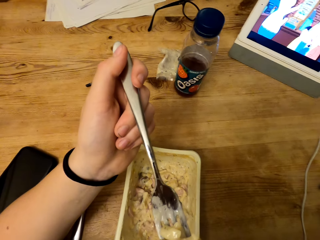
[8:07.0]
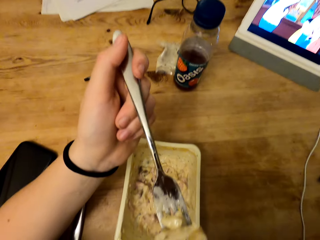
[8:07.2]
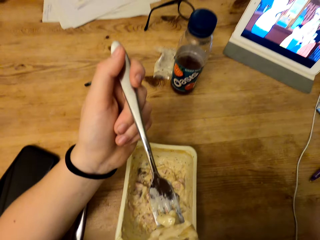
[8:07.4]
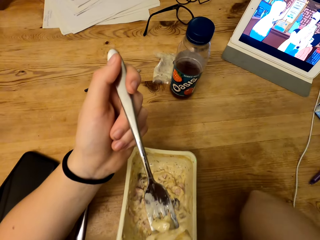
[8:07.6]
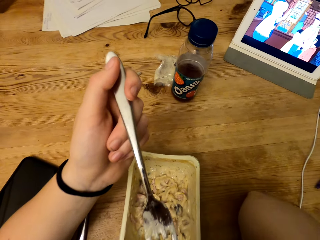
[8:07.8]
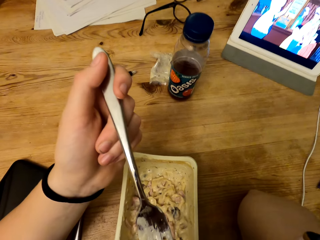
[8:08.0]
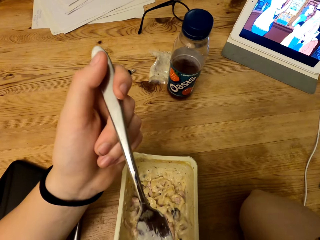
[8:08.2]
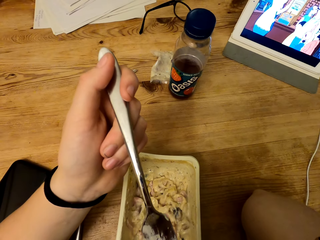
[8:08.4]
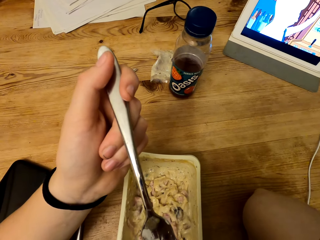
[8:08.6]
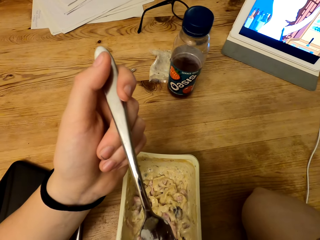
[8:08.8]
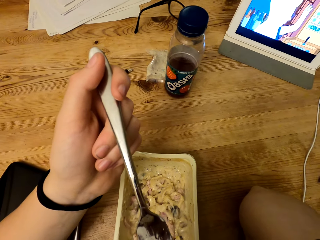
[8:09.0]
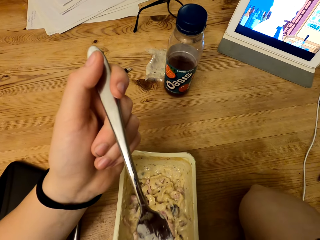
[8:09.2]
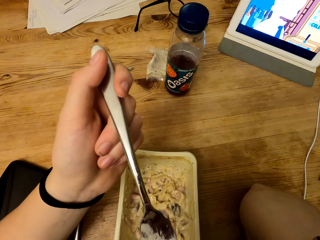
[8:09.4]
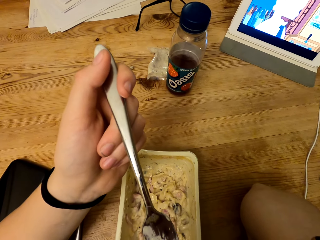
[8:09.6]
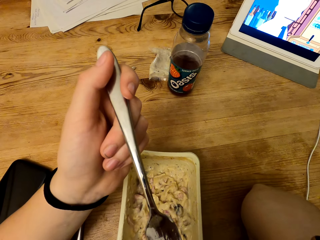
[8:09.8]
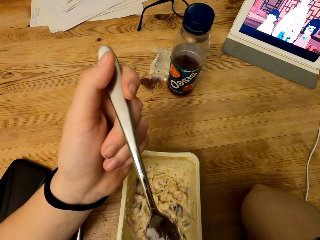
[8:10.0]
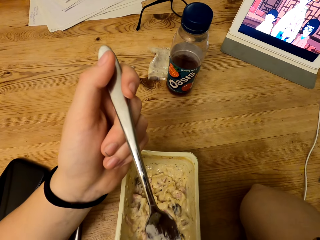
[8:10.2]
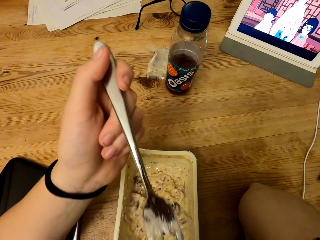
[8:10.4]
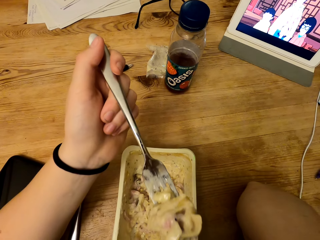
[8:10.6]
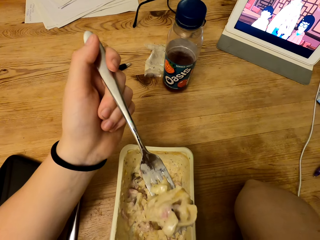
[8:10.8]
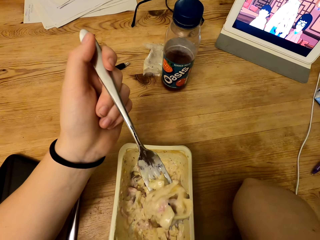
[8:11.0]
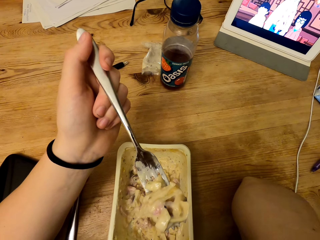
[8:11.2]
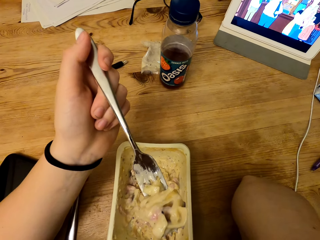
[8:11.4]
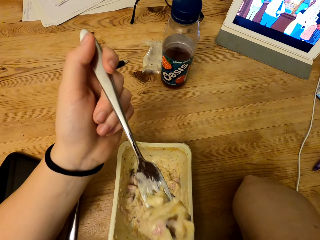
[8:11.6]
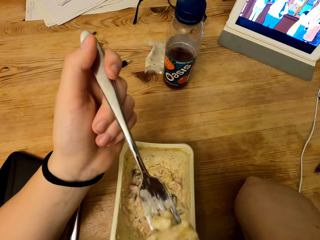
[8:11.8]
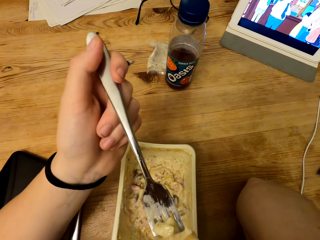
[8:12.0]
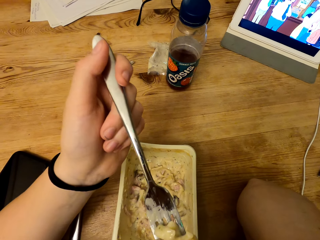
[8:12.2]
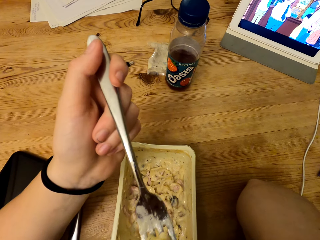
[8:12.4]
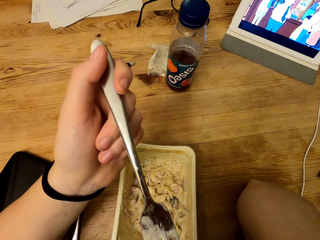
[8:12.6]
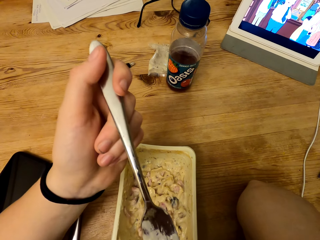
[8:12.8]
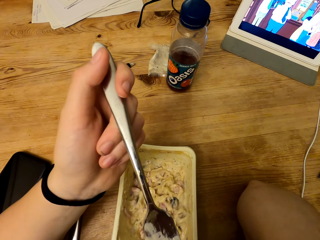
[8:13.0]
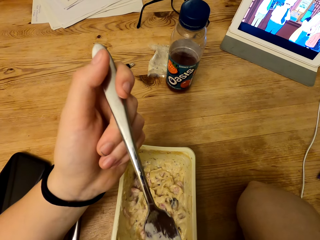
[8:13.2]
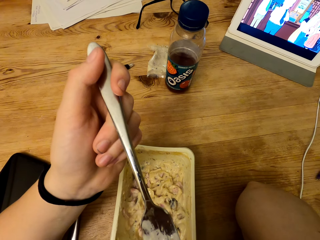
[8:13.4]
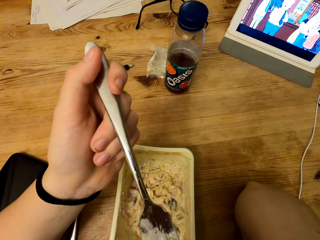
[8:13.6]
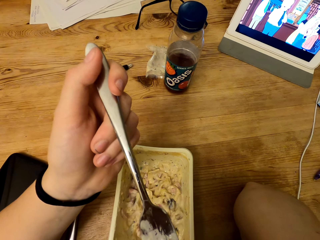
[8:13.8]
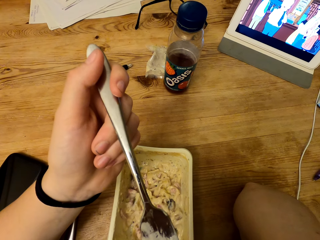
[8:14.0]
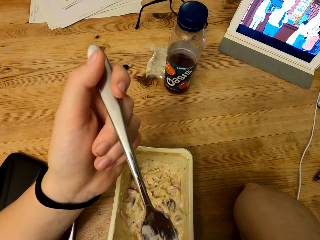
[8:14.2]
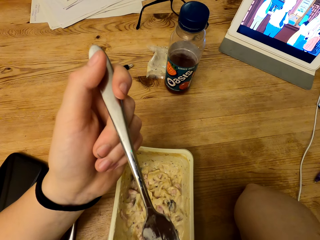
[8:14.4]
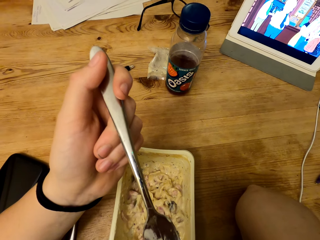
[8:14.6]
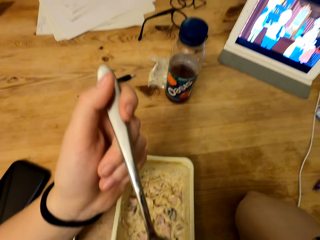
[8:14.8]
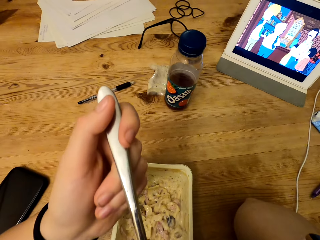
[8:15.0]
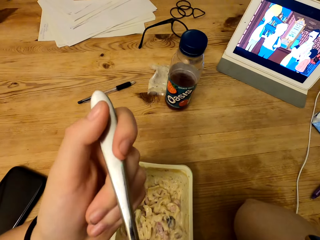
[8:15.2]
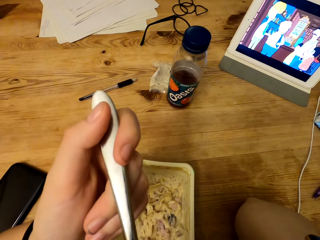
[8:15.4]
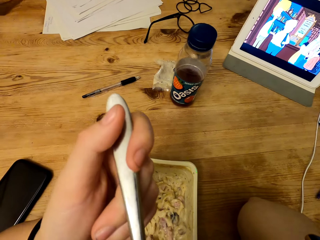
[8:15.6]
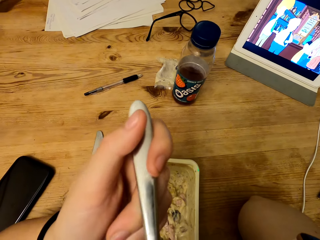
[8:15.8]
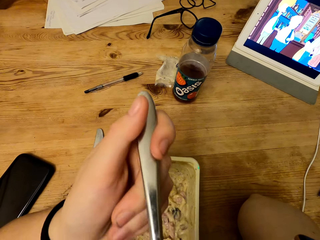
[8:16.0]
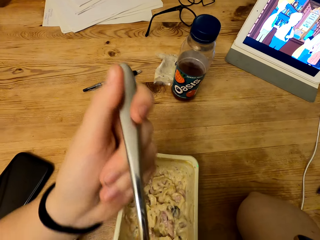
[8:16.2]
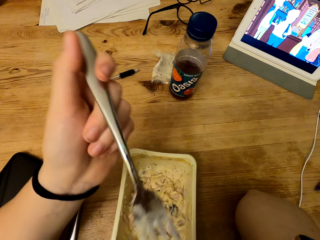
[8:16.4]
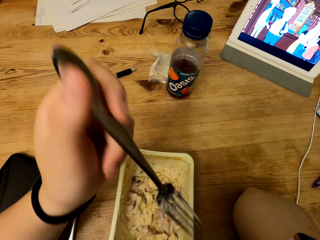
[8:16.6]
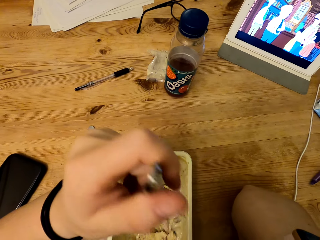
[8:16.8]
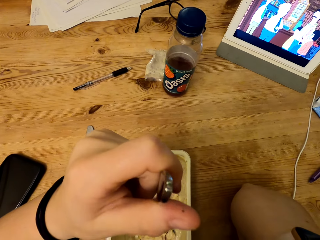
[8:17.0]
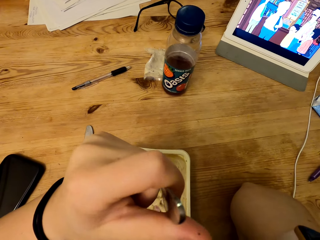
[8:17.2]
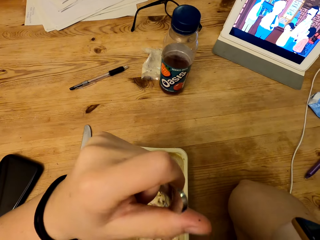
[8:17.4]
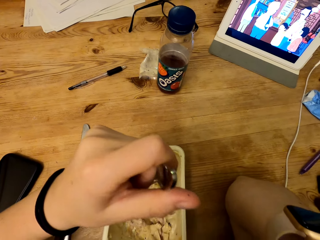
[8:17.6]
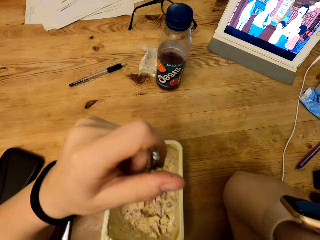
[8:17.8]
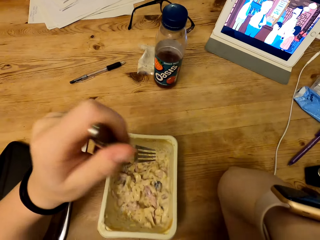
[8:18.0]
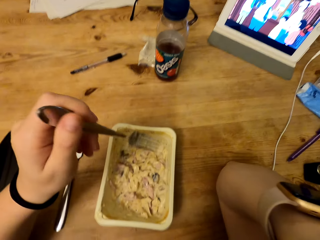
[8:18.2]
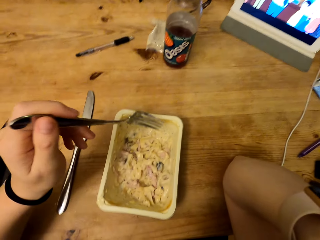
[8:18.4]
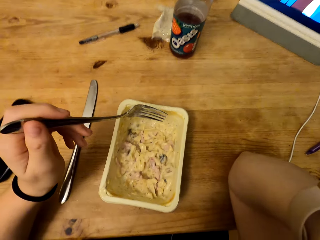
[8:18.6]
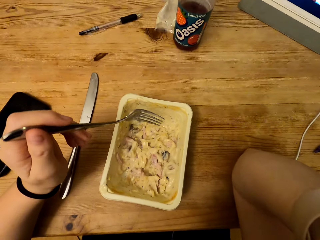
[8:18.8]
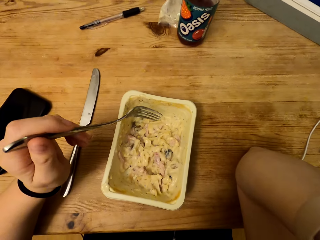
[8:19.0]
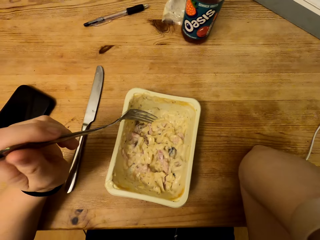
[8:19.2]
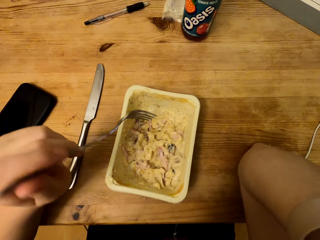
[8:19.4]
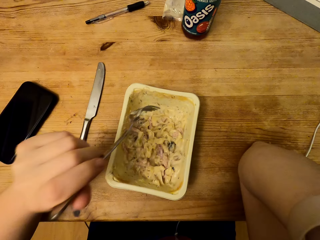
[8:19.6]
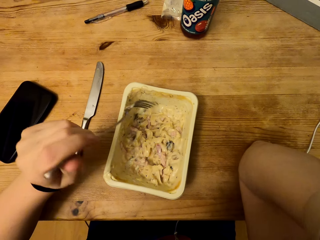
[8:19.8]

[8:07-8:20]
The camera wearer pulls out food from the fork. They blow food from the fork. They hold the fork.

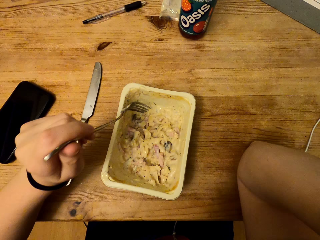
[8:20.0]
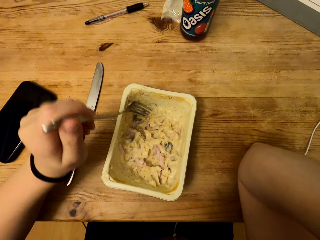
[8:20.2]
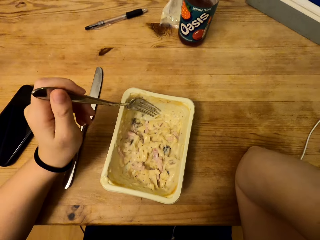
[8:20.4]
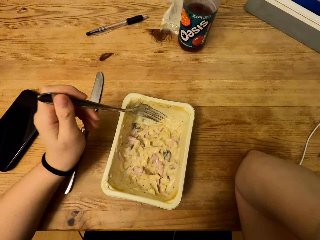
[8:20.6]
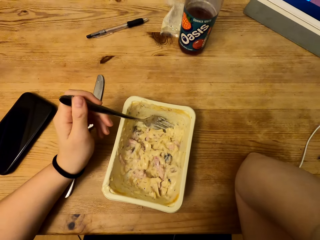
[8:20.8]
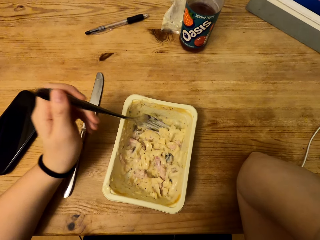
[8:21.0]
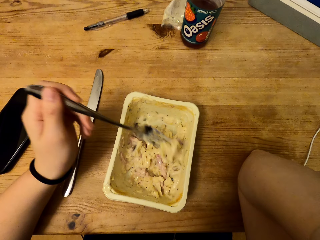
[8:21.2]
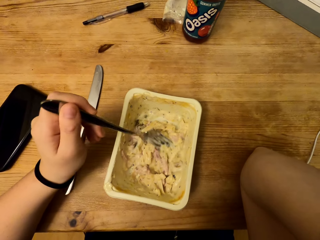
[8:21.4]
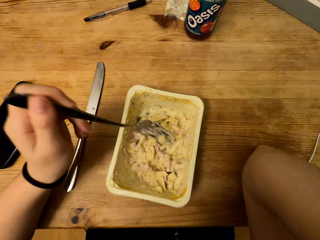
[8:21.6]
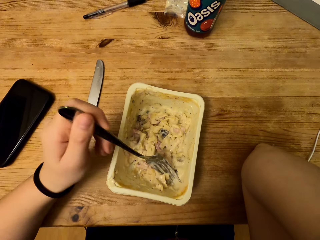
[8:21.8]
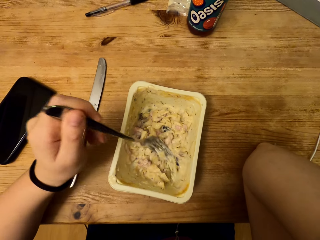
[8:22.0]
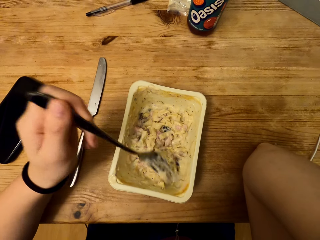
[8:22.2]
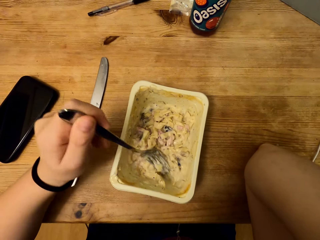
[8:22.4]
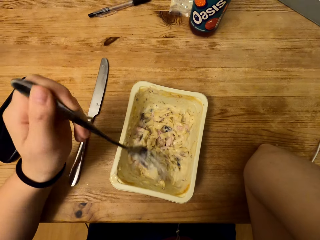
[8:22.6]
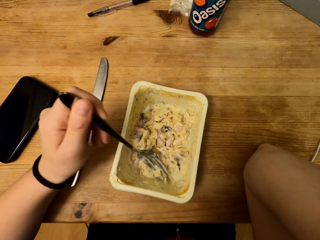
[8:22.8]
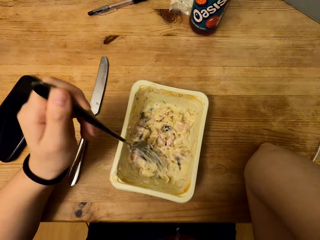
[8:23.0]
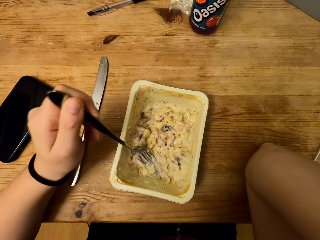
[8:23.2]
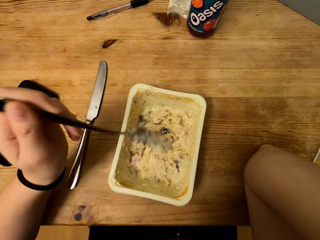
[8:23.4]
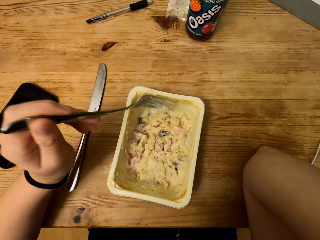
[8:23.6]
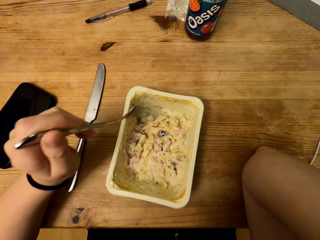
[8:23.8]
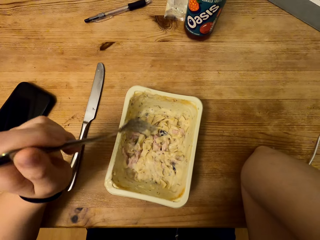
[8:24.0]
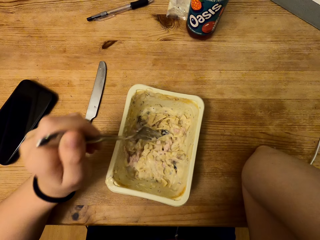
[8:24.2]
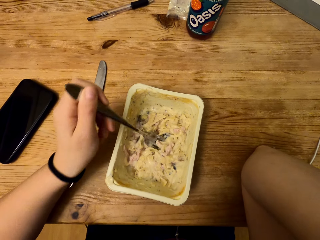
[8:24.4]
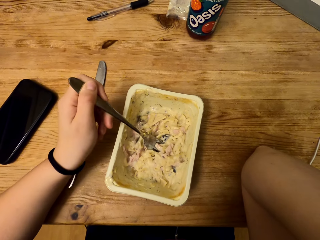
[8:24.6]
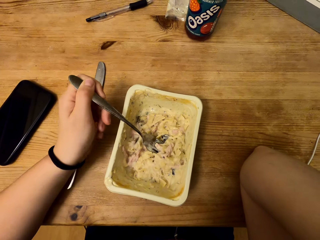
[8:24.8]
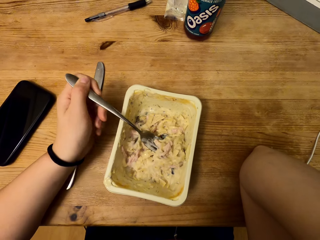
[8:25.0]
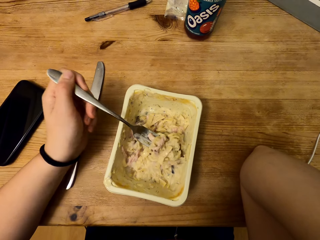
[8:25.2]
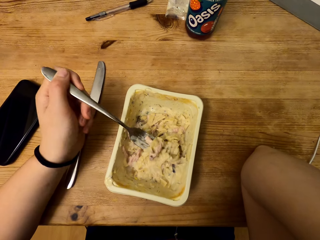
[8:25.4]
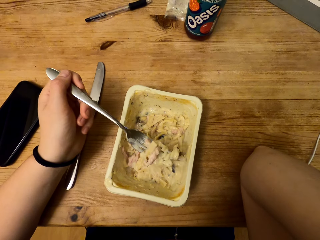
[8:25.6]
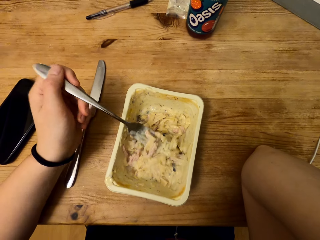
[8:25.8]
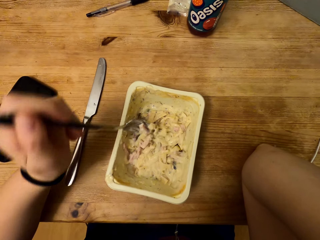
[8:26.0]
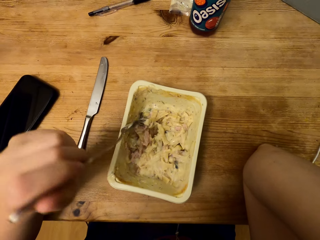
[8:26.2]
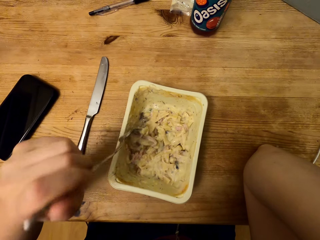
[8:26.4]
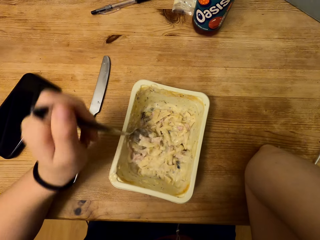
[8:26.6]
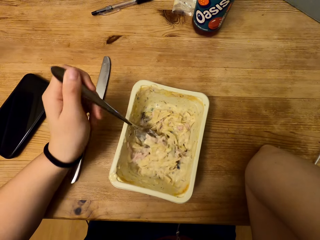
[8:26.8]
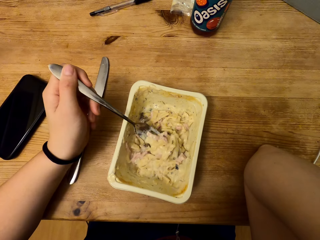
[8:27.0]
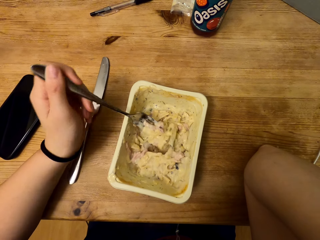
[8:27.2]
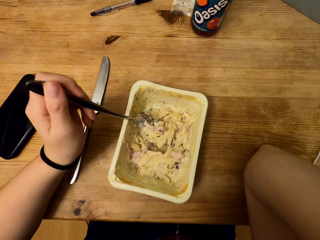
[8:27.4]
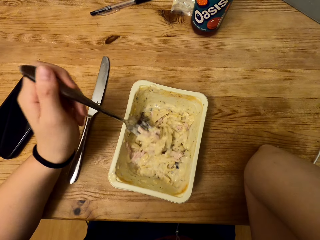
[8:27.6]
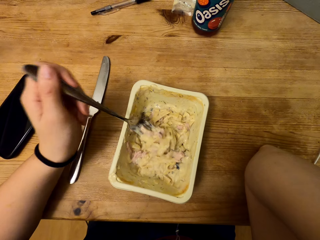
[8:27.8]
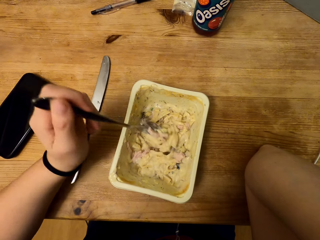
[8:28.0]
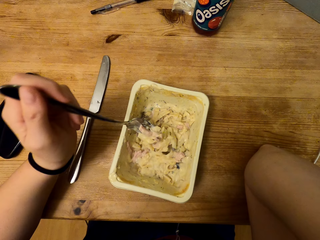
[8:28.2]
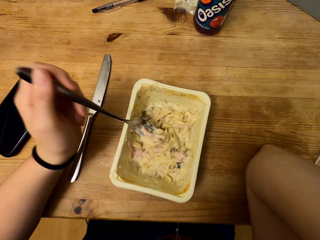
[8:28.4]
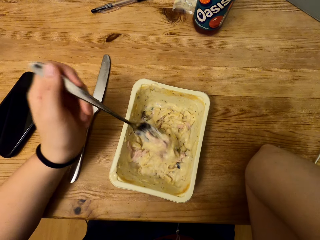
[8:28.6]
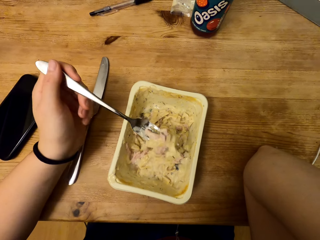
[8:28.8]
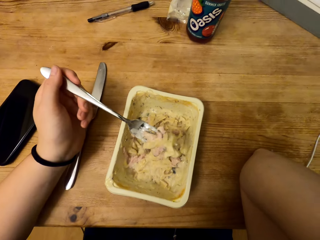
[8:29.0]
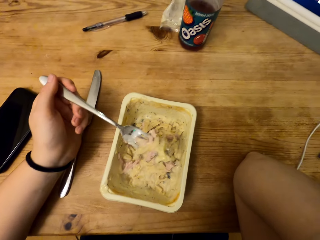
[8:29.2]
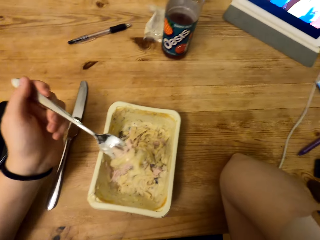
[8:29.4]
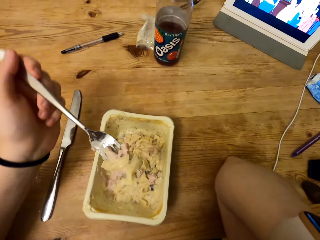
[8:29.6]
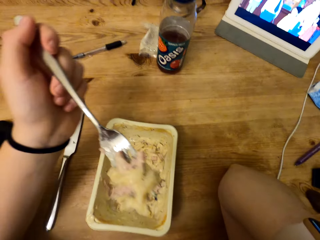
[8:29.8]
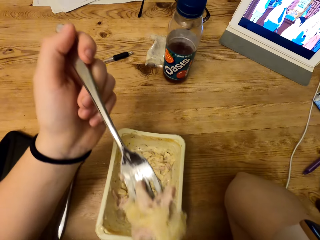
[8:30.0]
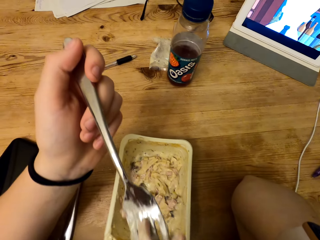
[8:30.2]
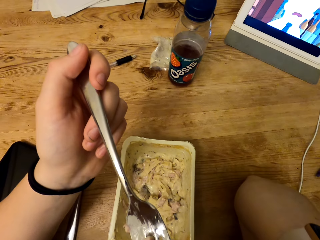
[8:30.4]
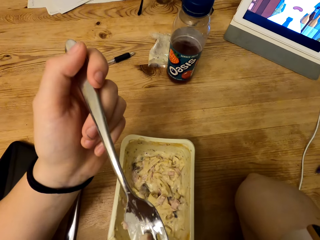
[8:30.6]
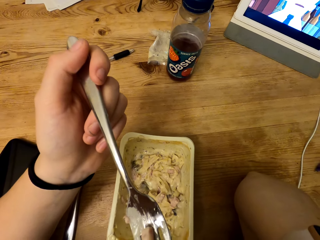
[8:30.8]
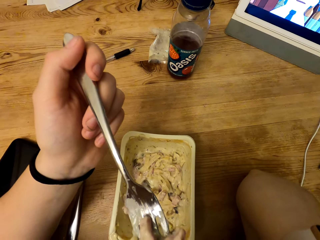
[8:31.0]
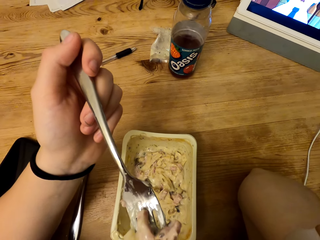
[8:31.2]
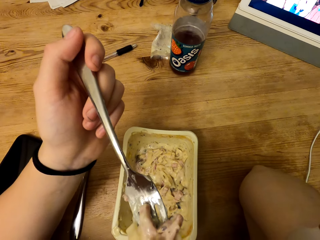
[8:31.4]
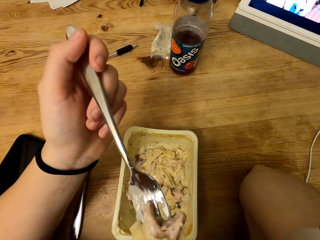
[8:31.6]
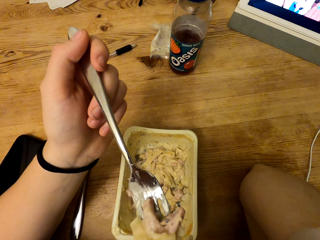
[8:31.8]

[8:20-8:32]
The camera wearer drops the fork into the container. They squeeze food from the container. They scoop food from the container. They lift the fork. They blow food from the fork.
